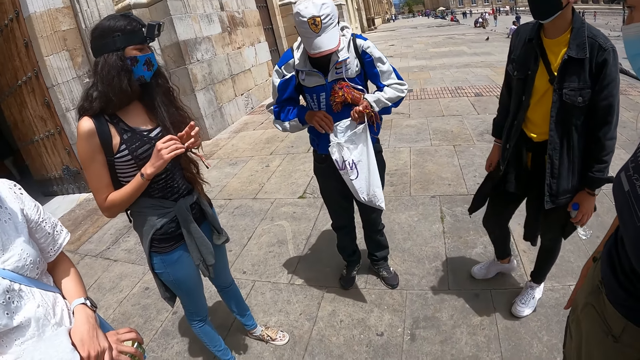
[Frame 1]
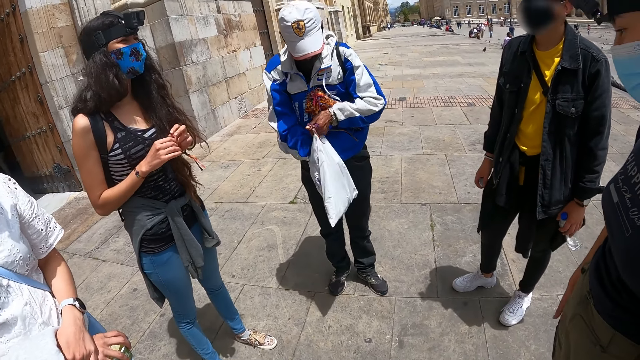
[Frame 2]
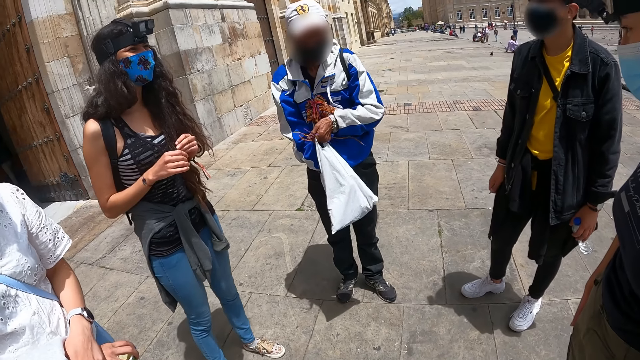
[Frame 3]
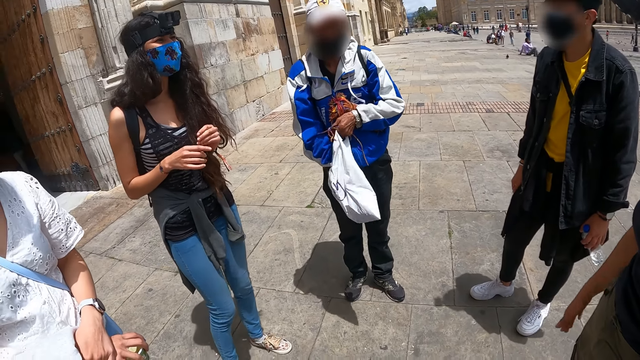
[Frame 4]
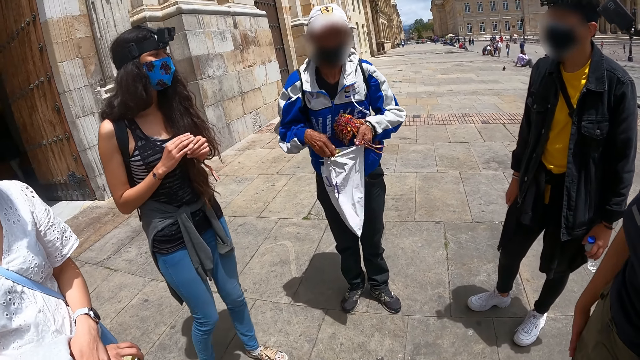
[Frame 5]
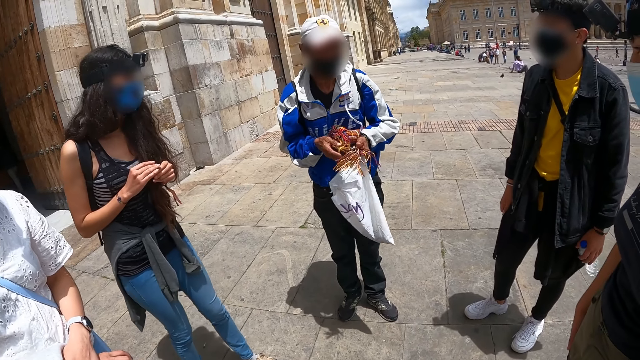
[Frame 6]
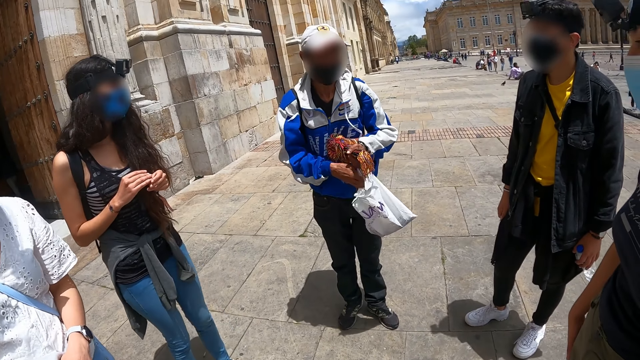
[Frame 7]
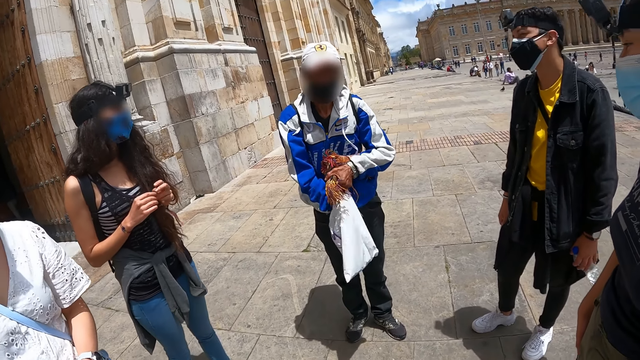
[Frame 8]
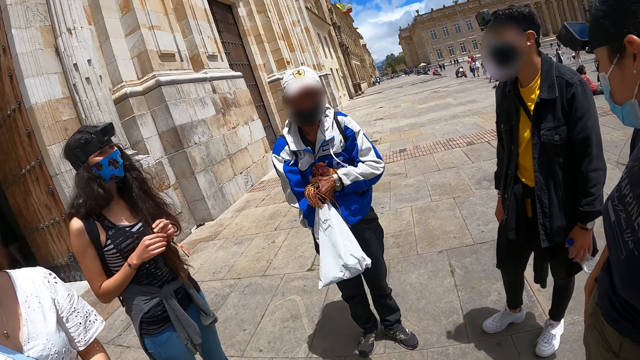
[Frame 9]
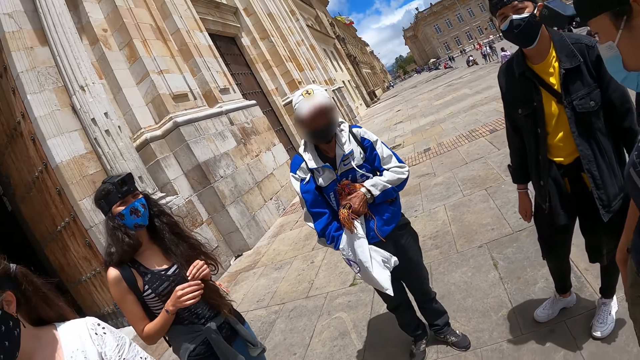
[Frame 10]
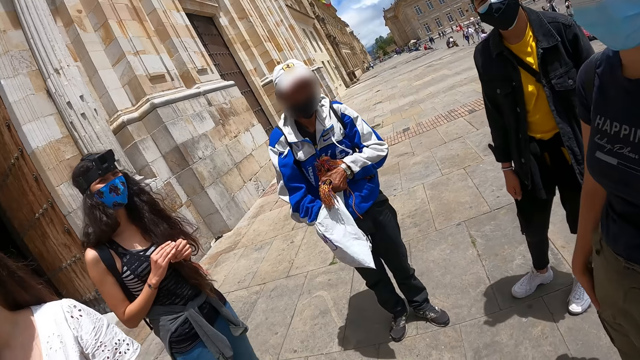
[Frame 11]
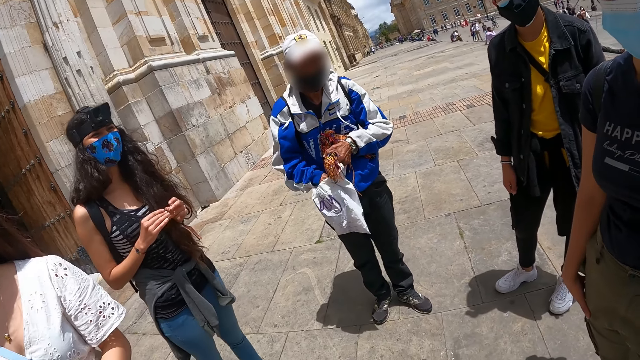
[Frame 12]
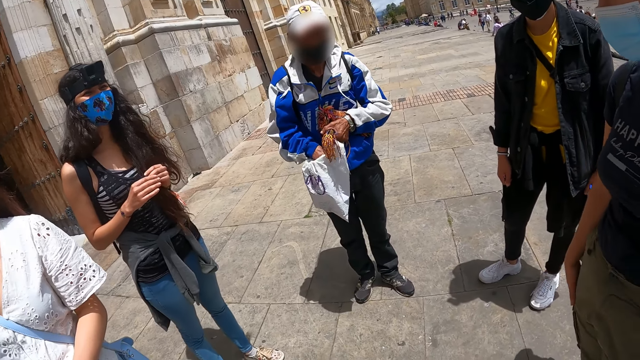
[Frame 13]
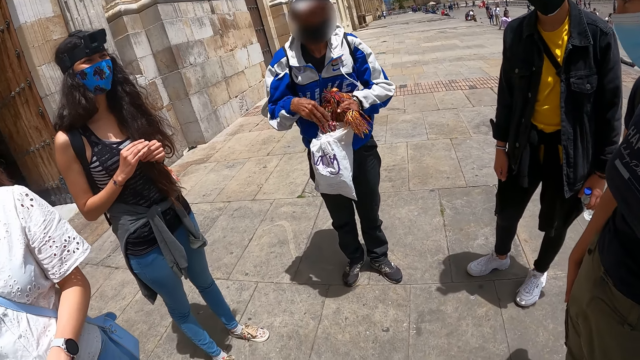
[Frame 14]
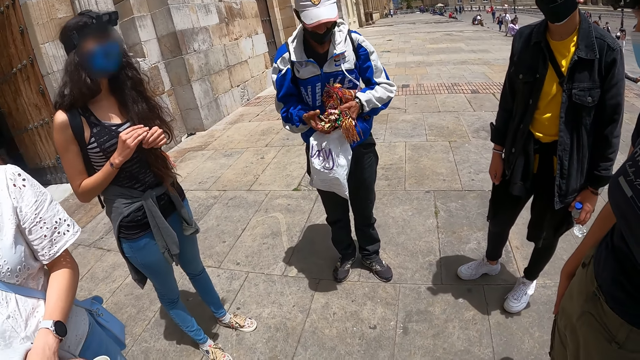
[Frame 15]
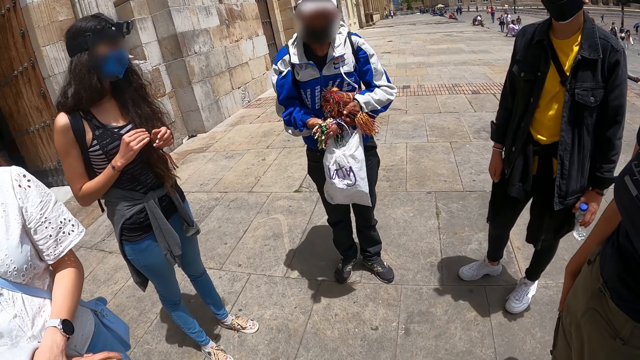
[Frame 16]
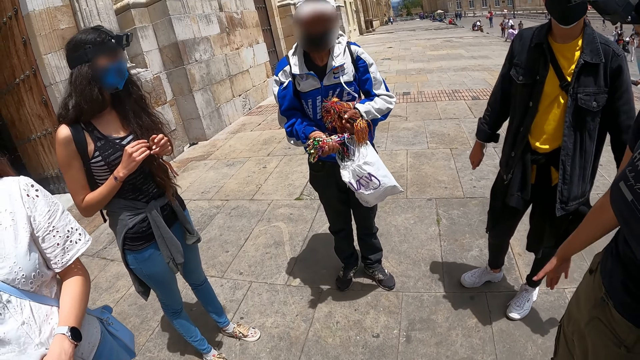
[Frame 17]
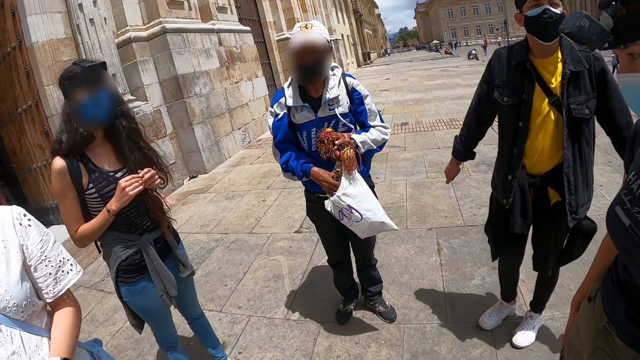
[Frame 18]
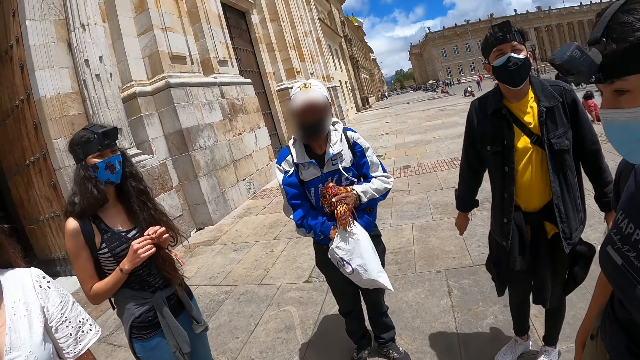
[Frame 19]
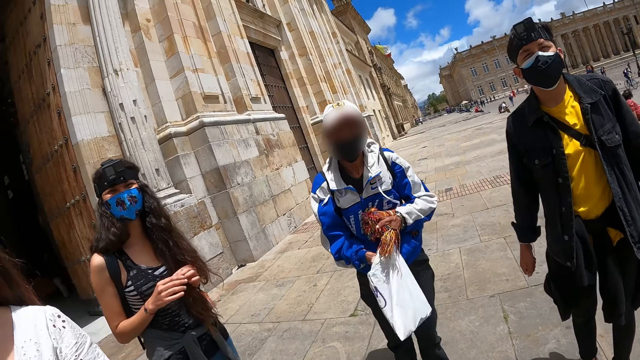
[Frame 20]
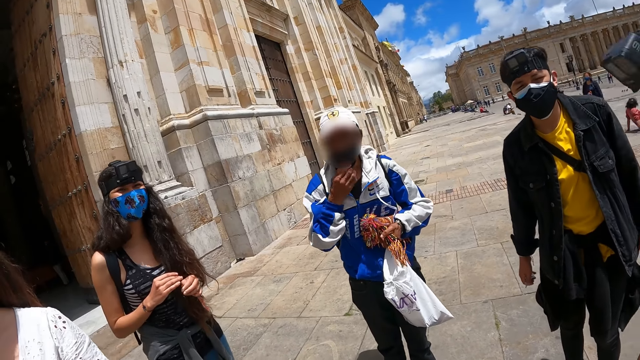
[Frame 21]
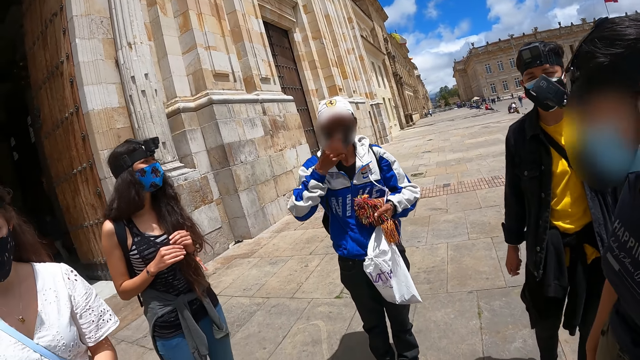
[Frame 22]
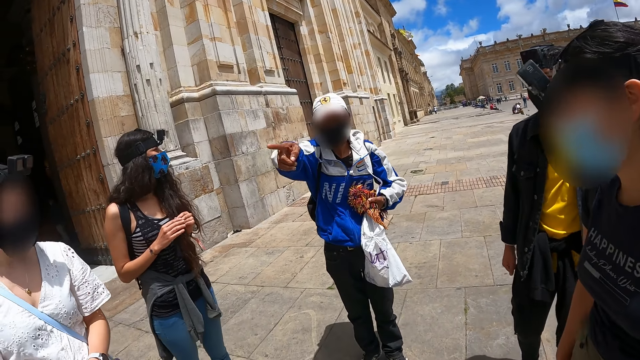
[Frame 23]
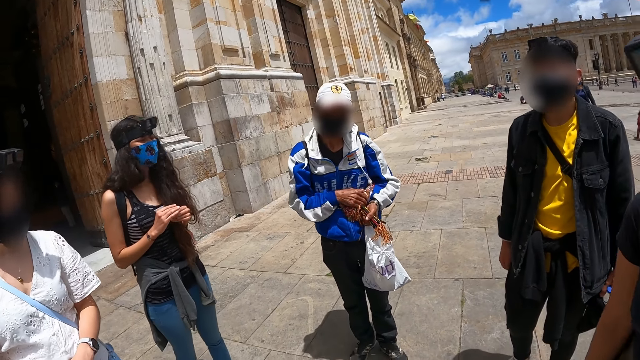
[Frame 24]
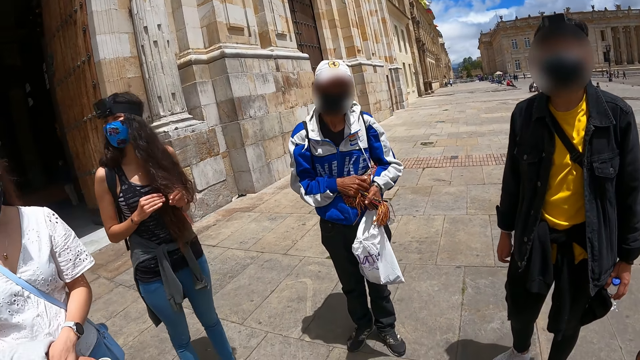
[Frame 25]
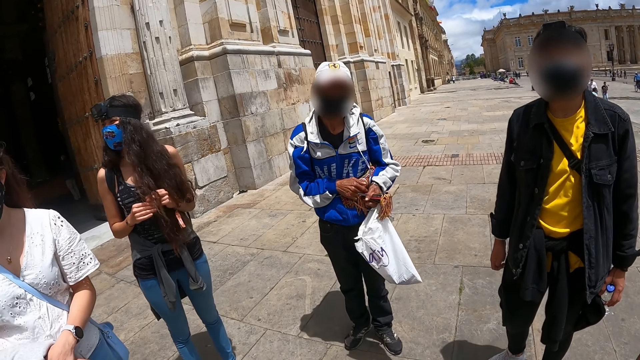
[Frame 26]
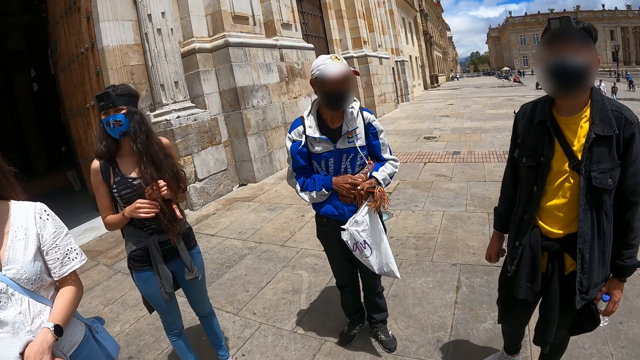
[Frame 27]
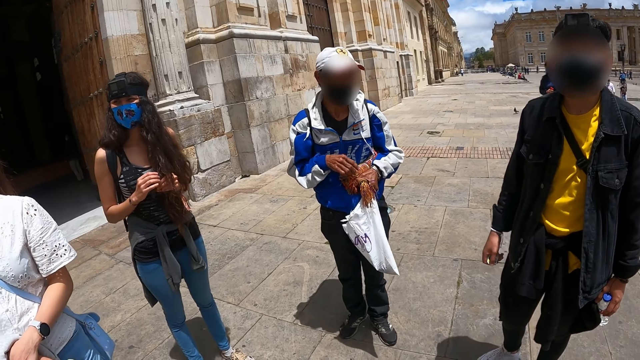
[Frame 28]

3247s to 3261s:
A man removes something from the polythene bag with his hand. The man moves something to the left hand and removes something from the polythene bag. Another man drops the threads on the bag. Another man moves a hand in the paper bag. The man adjusts a mask. The man points by hands. A woman points with the right hand finger.

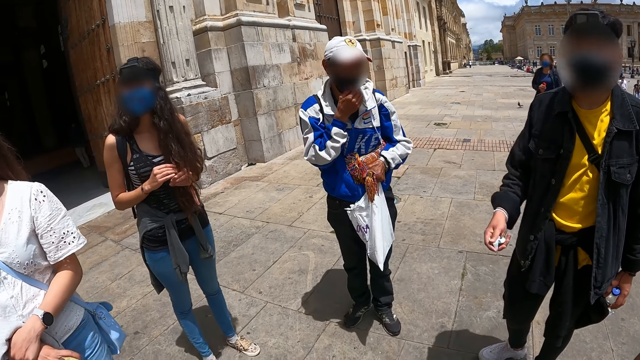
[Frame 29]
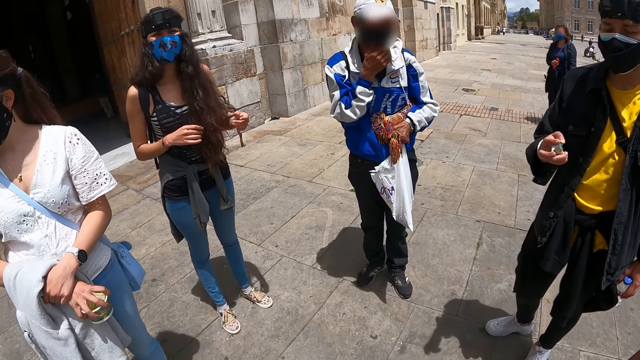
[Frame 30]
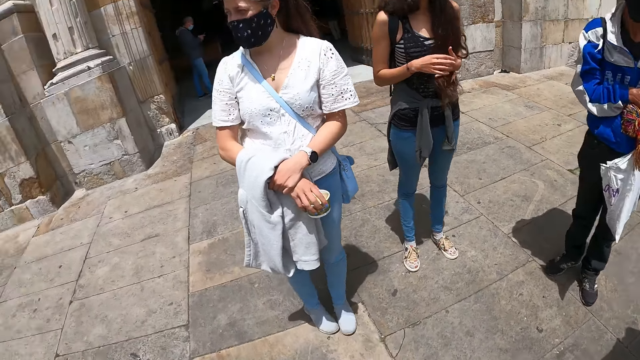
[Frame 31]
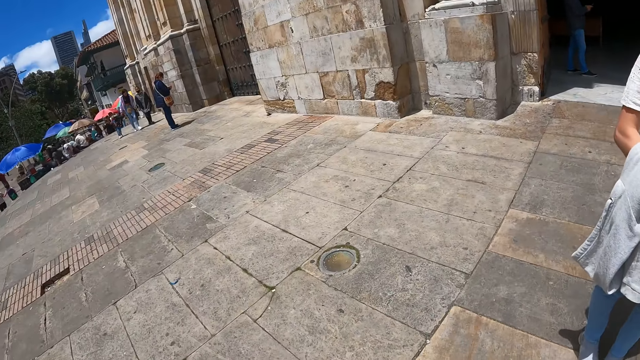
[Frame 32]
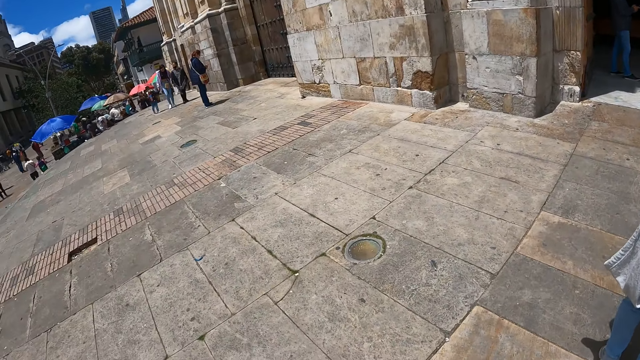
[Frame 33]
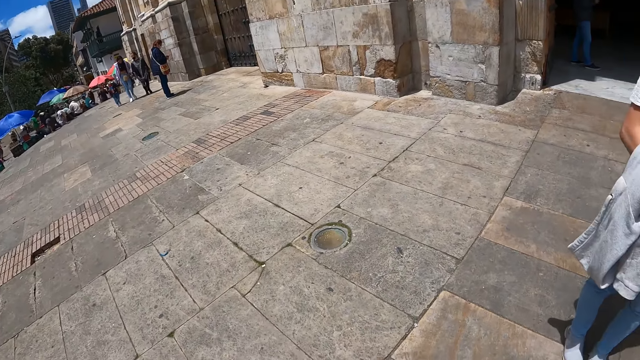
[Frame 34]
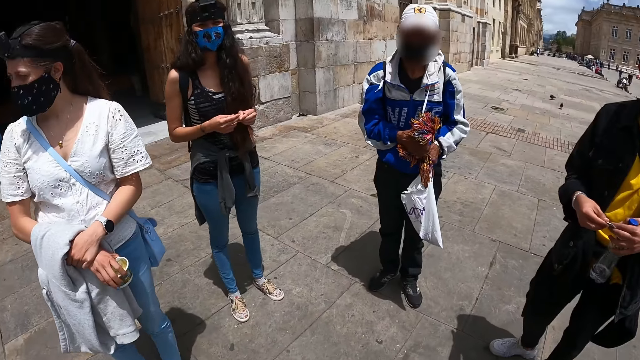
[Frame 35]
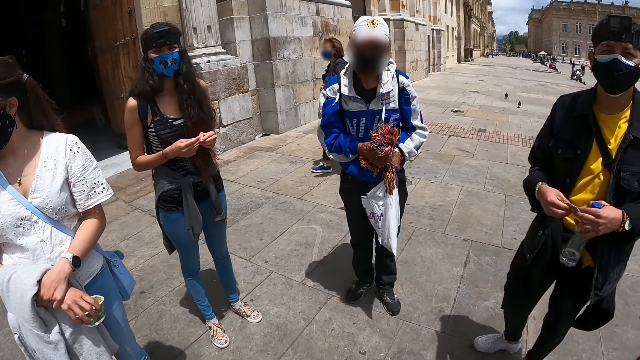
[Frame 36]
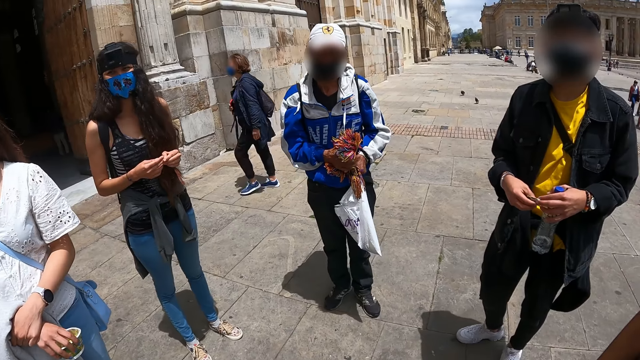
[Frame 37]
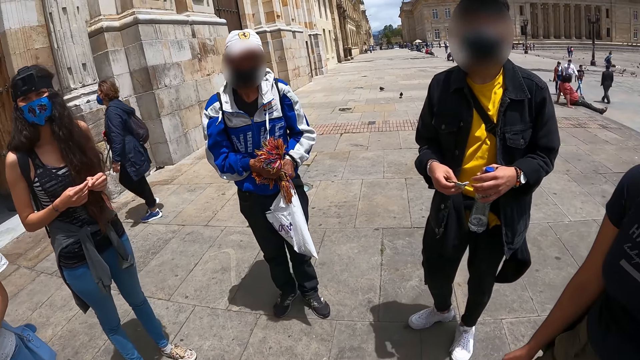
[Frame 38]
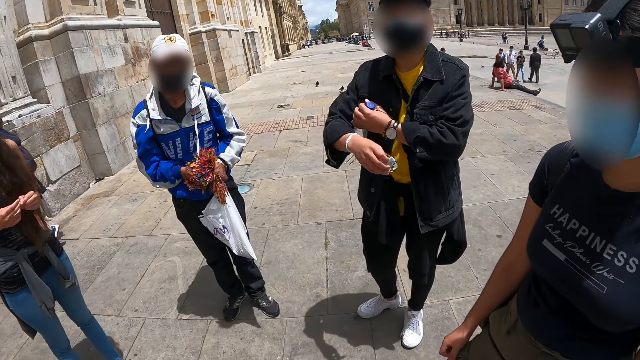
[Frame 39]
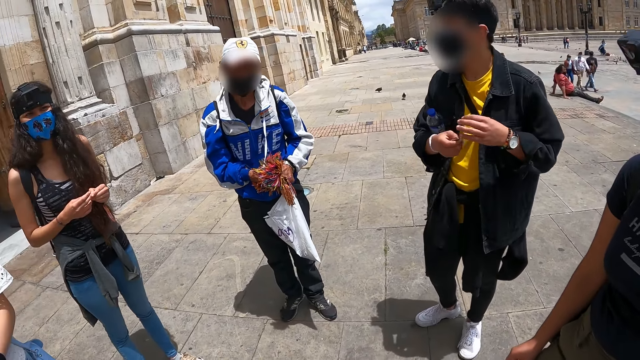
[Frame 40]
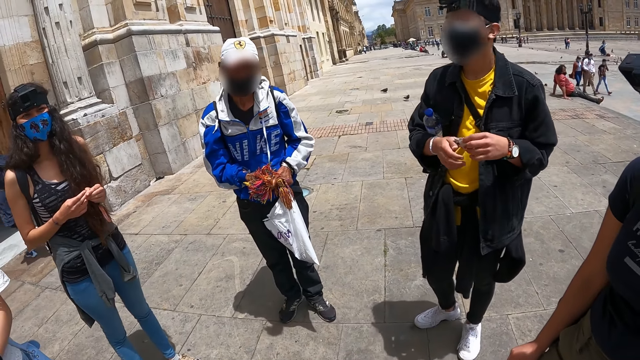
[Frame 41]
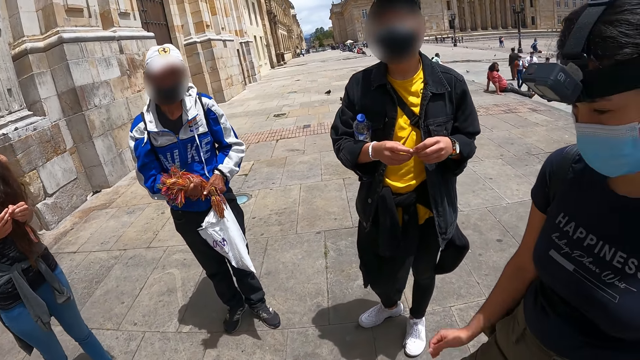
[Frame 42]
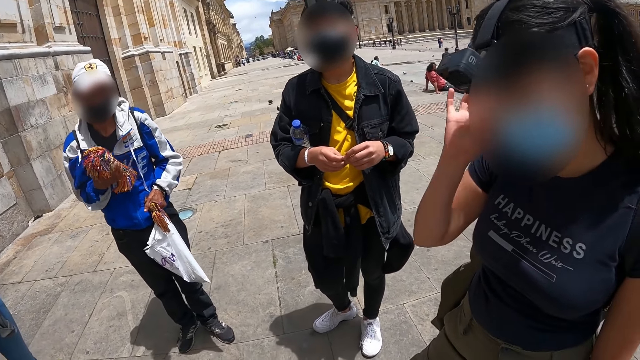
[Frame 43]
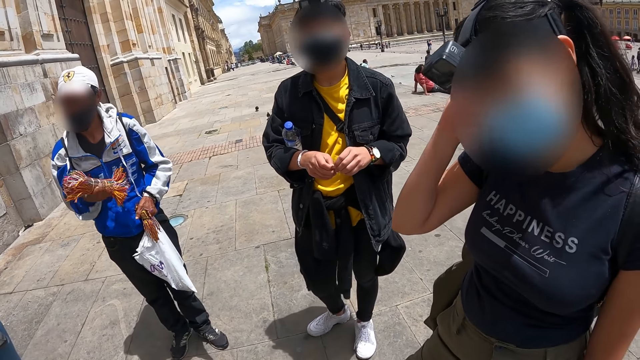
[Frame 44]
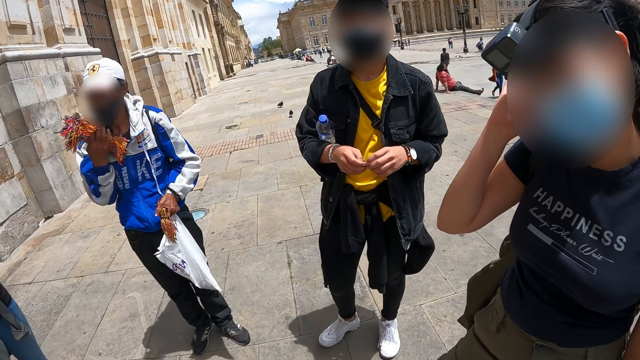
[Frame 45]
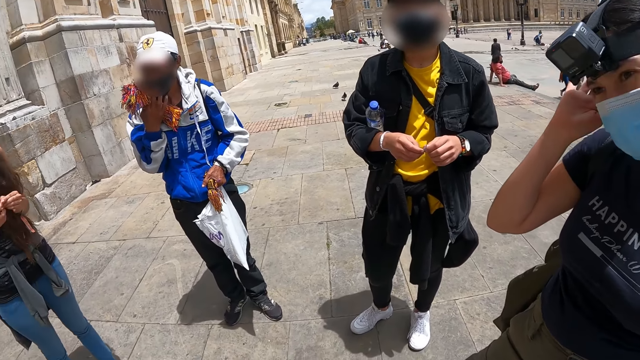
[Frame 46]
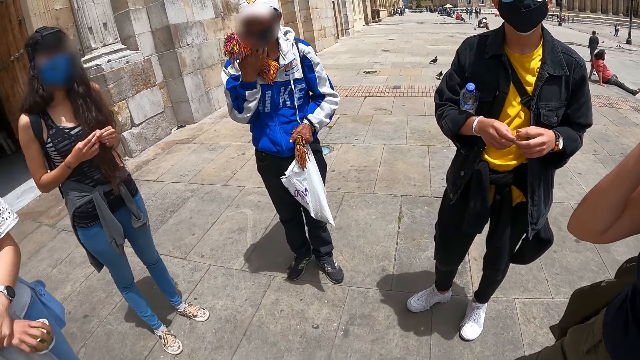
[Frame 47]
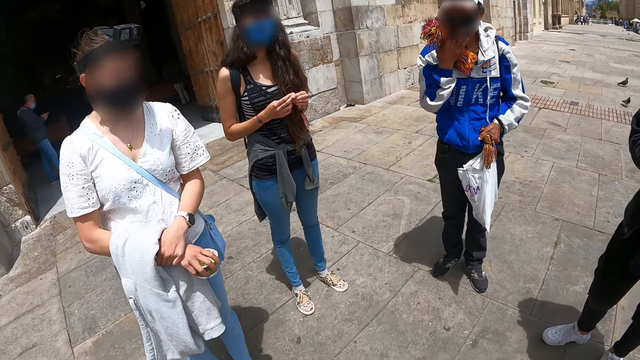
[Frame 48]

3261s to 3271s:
A man touches the mask. The camera wearer looks around. They look at the colleagues. Another man puts a bottle at the arm. A woman passes the water bottle to the right hand. The other man holds a paper on both hands. Another woman touches her ear. Another woman touches the head.
